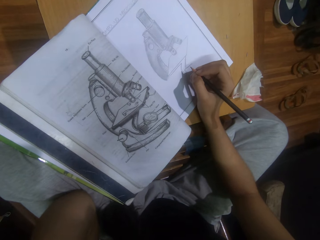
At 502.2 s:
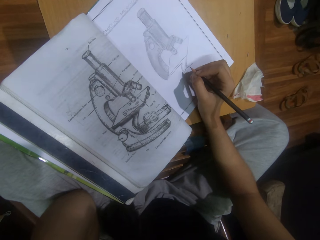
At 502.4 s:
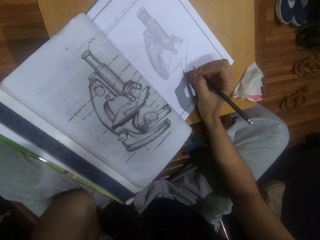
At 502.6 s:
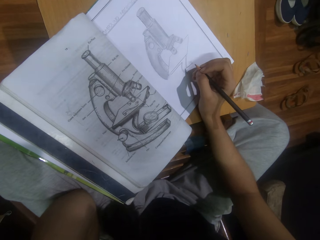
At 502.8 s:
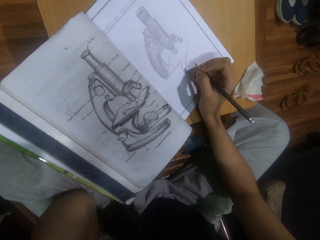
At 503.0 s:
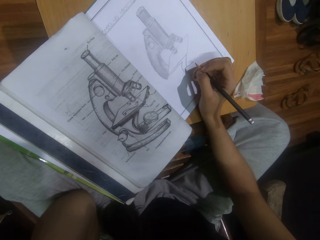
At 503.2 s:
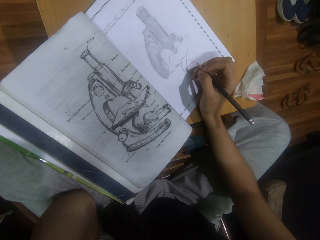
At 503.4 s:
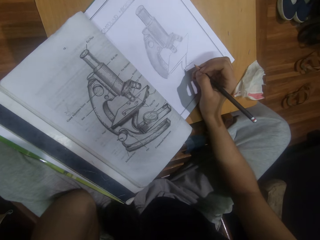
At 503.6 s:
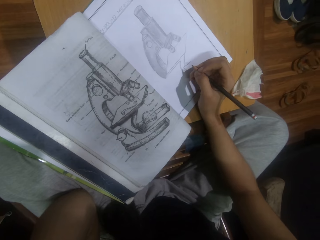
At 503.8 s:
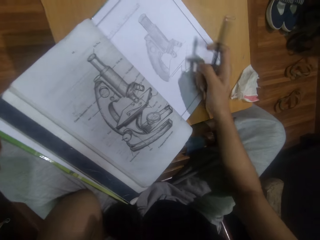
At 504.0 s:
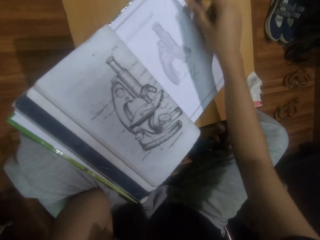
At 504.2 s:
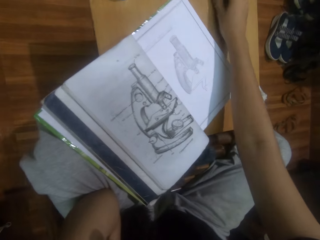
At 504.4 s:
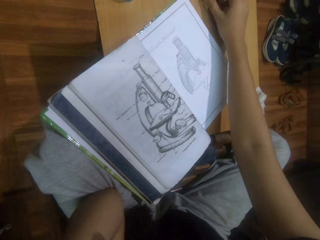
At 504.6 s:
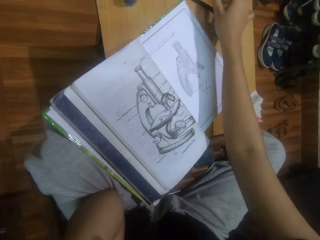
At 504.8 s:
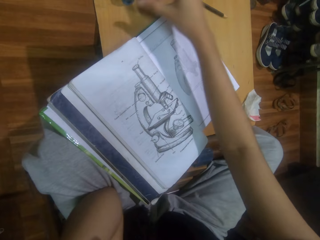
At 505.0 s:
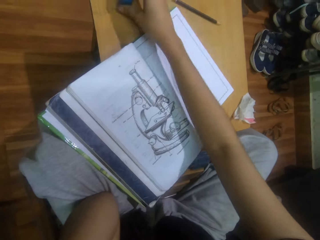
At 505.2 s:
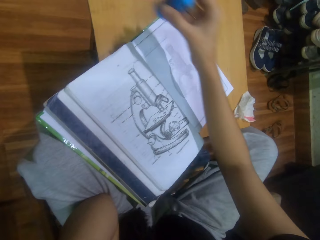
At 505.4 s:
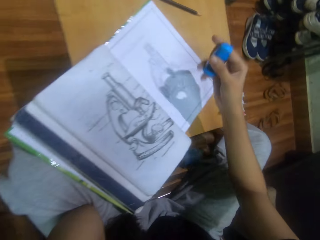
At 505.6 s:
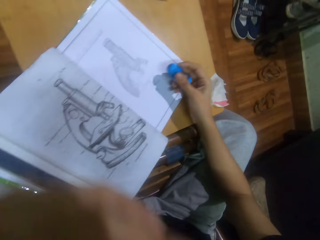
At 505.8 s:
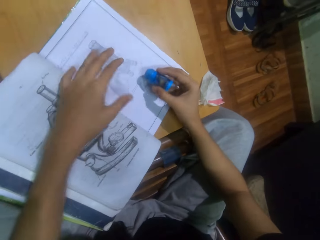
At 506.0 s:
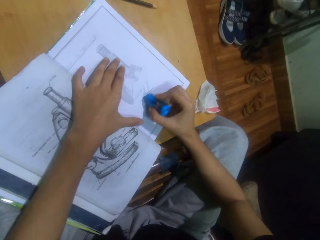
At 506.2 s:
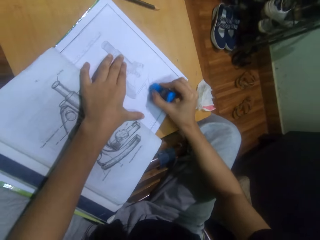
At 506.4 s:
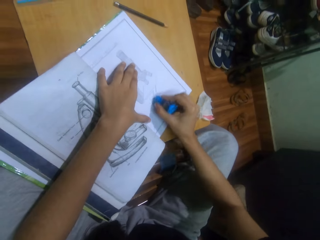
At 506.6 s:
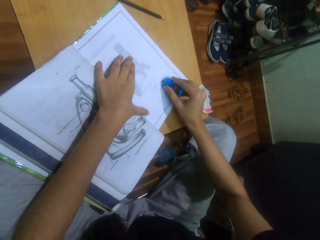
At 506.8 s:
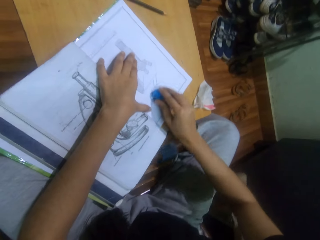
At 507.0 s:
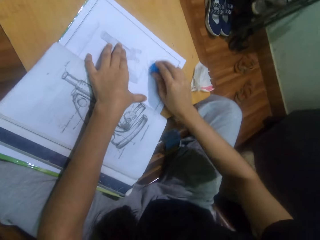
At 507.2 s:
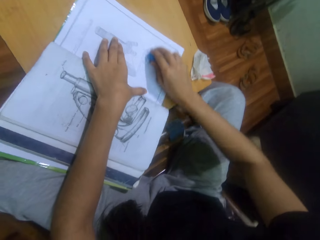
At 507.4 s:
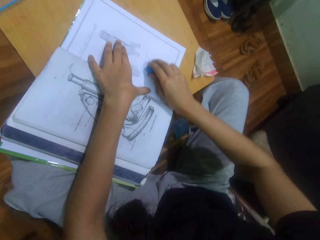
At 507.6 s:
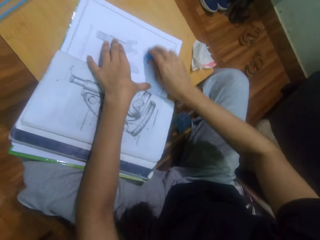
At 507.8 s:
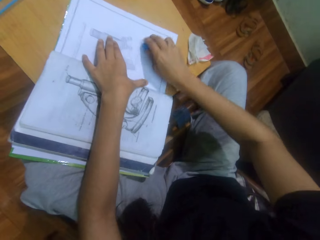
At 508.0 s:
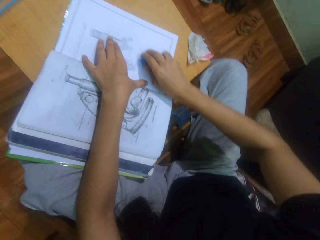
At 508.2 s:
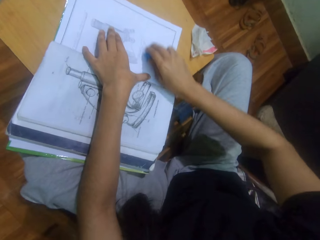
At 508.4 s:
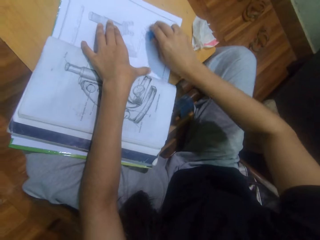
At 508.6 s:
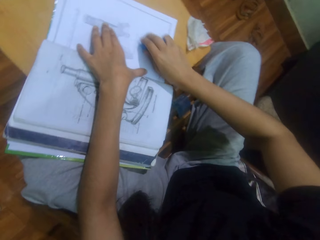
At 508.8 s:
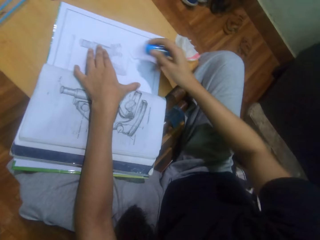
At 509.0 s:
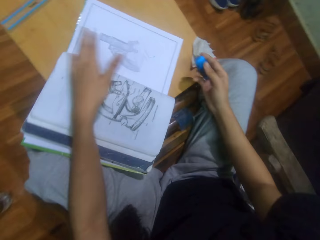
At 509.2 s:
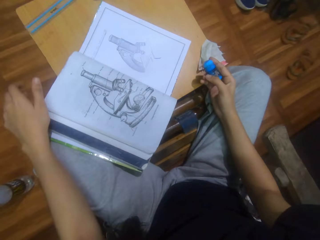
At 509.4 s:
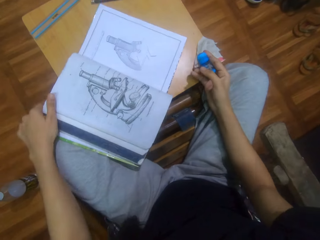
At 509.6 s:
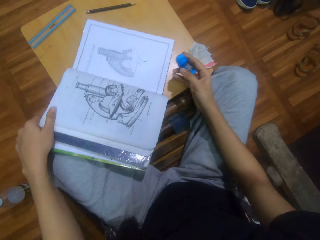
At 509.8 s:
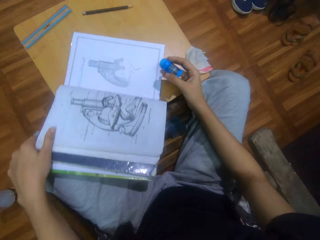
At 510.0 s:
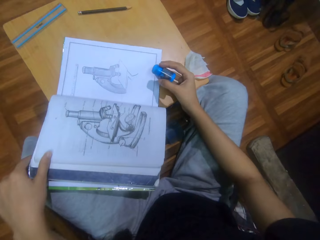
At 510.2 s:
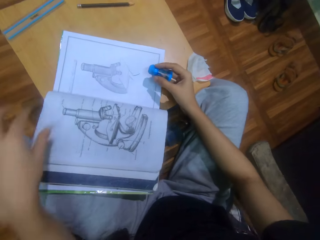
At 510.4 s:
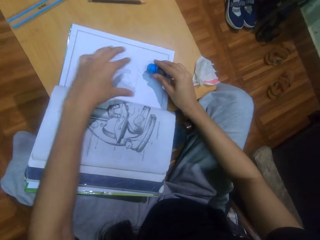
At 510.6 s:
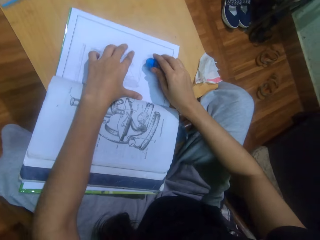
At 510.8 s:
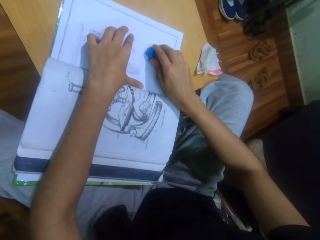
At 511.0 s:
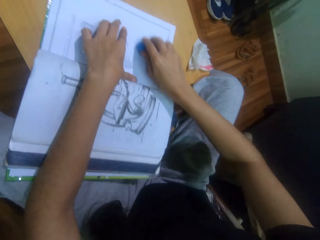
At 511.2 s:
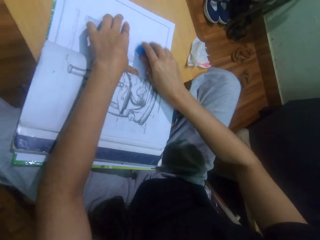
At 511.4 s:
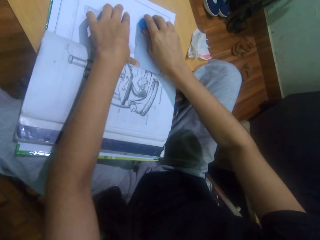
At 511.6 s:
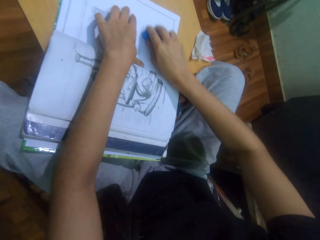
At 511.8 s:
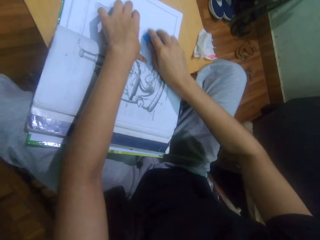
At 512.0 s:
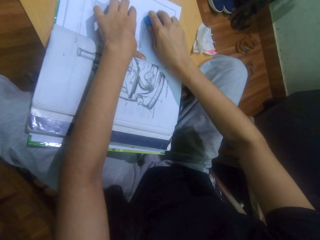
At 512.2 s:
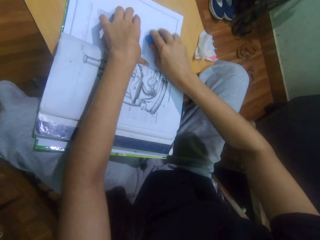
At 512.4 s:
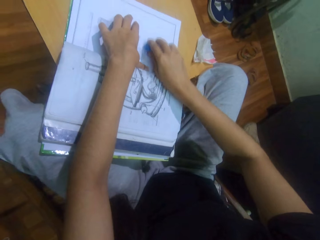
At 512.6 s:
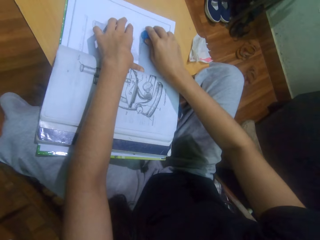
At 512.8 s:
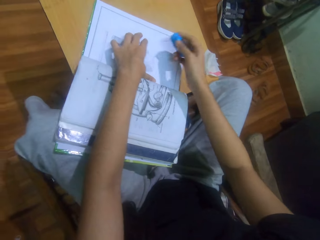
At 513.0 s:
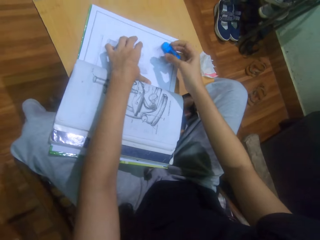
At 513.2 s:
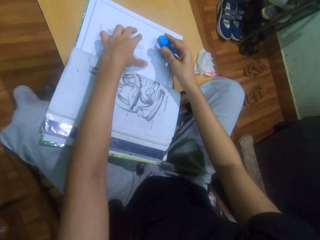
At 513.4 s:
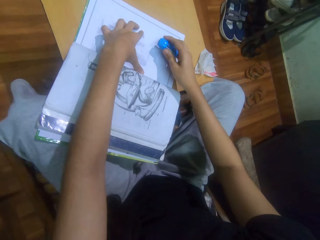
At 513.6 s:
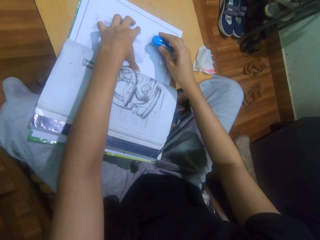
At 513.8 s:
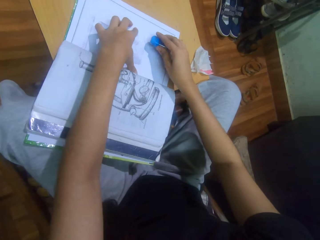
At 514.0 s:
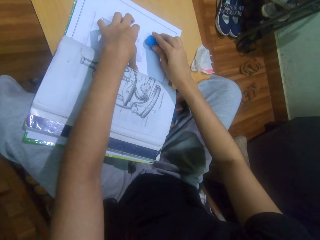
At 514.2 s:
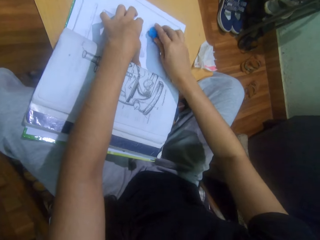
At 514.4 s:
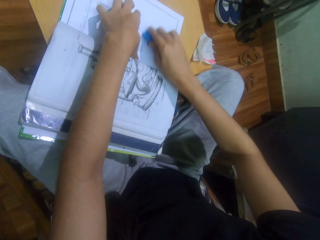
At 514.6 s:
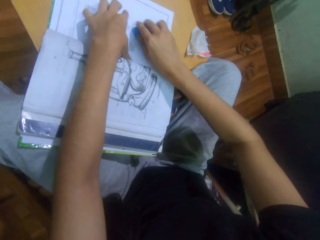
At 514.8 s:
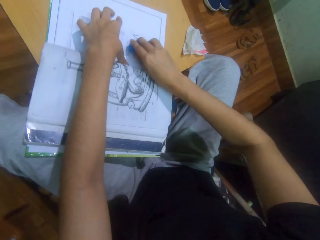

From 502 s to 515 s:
The camera wearer looks at a drawing. He places a drawing pencil on the table stool with his right hand. He moves a hand. He picks up a rubber with his right hand from the stool table. He lowers a hand. He rubs the drawing sketch of a microscope on the drawing book with the rubber on his right hand. He places a hand on the book. He moves a hand. He adjusts the drawing book on the table stool with his left hand. He holds the book, pulls the book, and moves a hand. He rubs the drawing sketch of the microscope on the drawing book with the rubber on his right hand.

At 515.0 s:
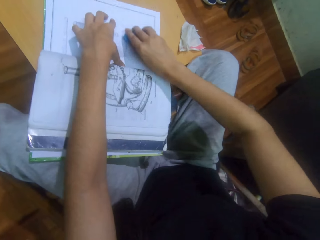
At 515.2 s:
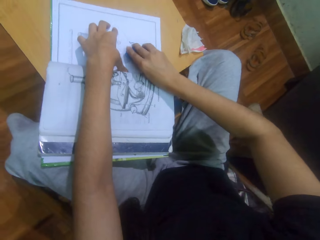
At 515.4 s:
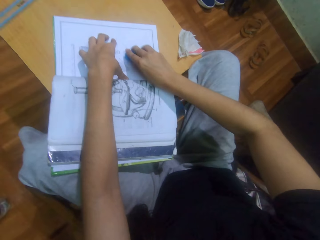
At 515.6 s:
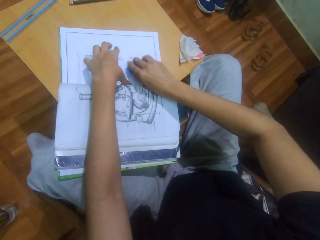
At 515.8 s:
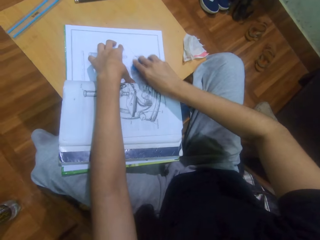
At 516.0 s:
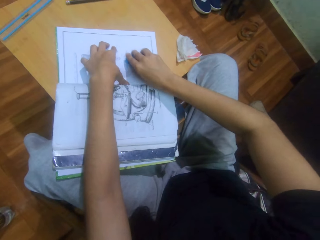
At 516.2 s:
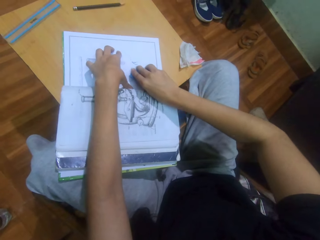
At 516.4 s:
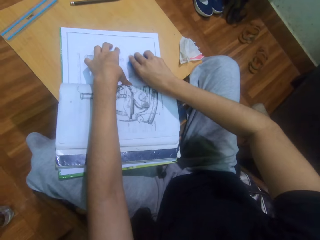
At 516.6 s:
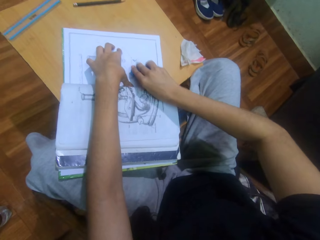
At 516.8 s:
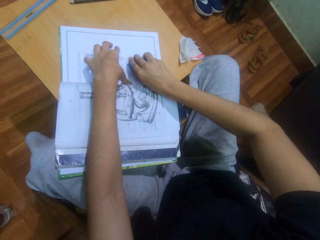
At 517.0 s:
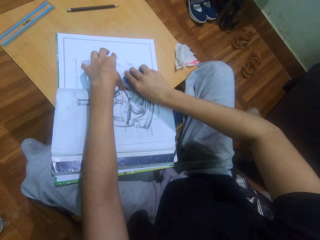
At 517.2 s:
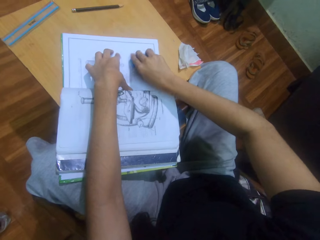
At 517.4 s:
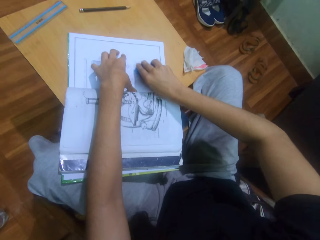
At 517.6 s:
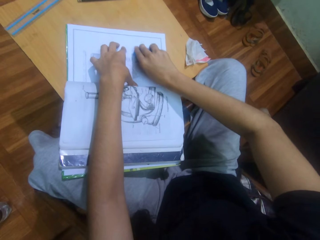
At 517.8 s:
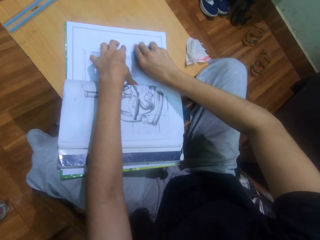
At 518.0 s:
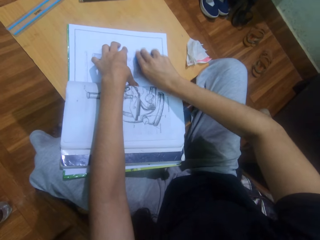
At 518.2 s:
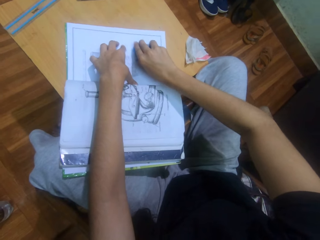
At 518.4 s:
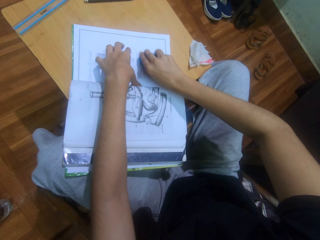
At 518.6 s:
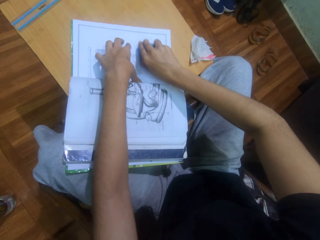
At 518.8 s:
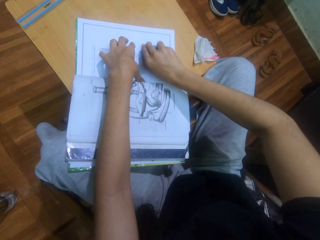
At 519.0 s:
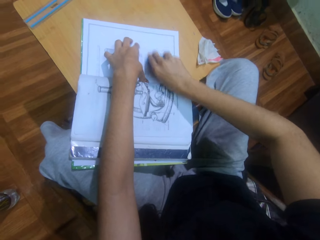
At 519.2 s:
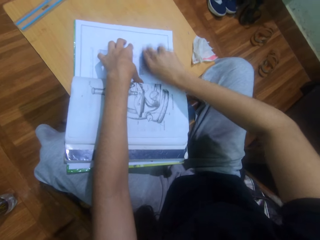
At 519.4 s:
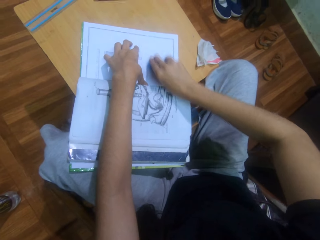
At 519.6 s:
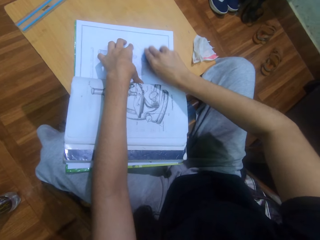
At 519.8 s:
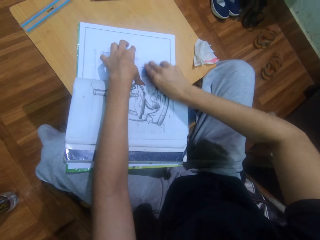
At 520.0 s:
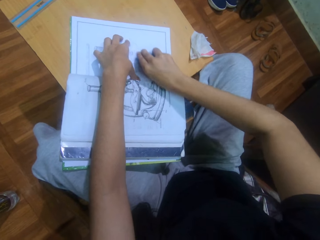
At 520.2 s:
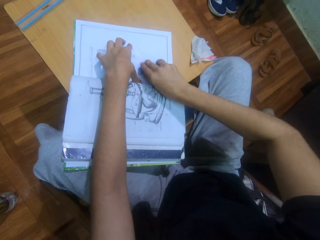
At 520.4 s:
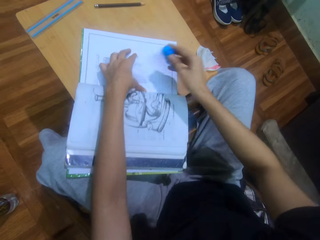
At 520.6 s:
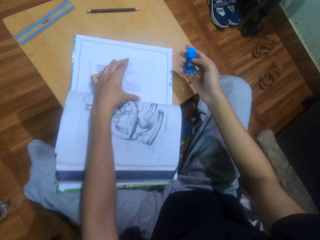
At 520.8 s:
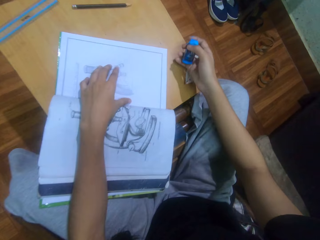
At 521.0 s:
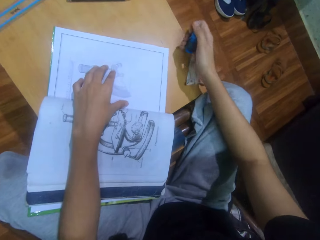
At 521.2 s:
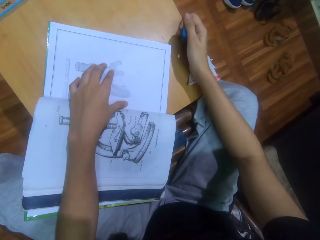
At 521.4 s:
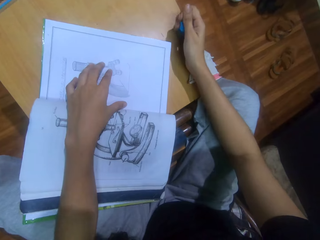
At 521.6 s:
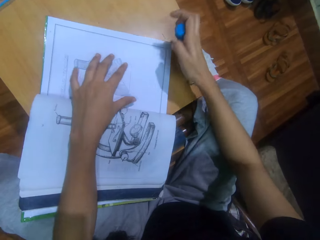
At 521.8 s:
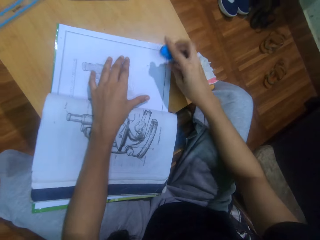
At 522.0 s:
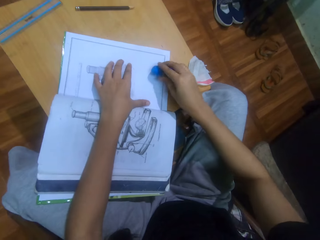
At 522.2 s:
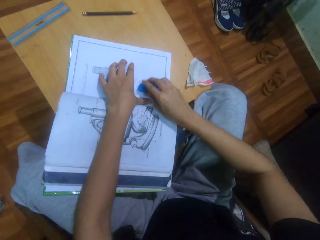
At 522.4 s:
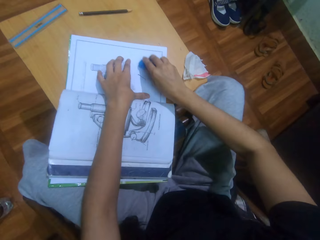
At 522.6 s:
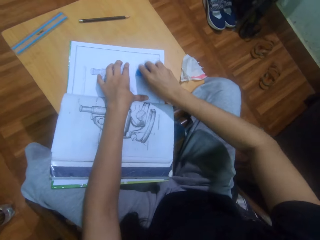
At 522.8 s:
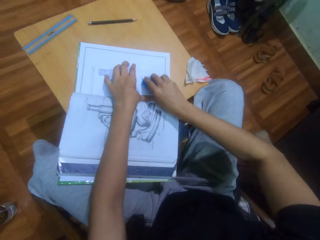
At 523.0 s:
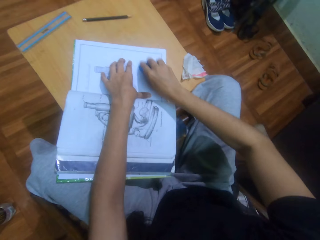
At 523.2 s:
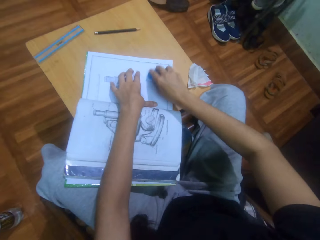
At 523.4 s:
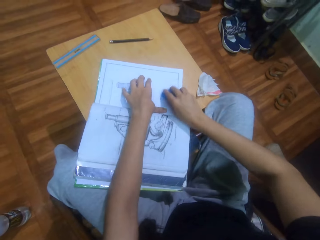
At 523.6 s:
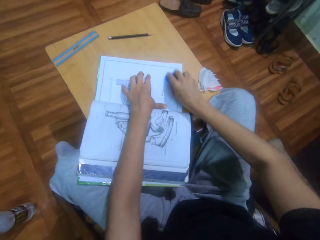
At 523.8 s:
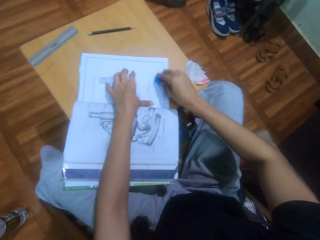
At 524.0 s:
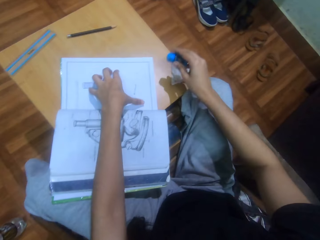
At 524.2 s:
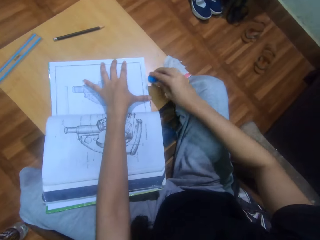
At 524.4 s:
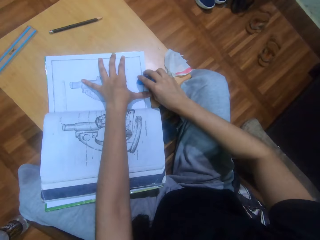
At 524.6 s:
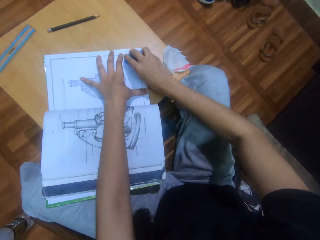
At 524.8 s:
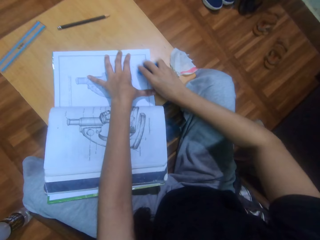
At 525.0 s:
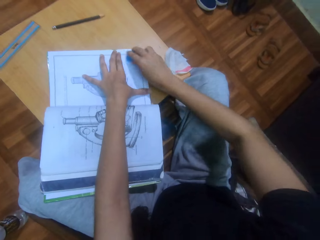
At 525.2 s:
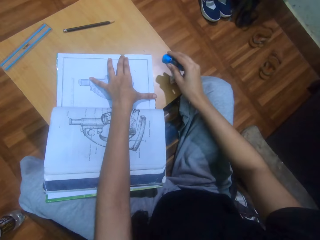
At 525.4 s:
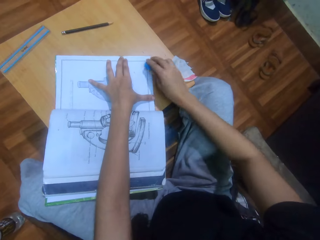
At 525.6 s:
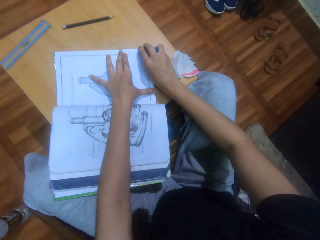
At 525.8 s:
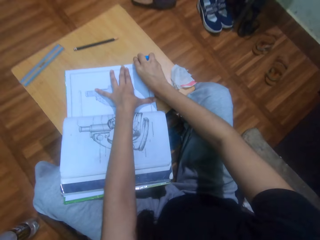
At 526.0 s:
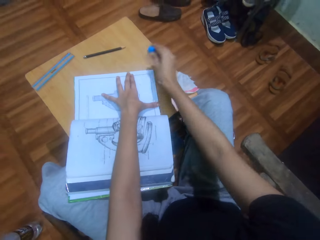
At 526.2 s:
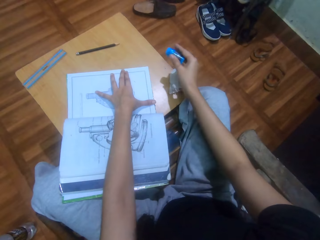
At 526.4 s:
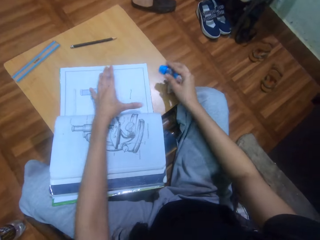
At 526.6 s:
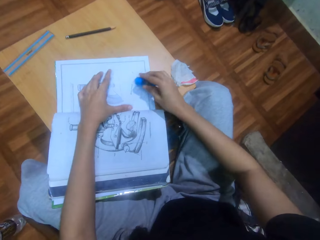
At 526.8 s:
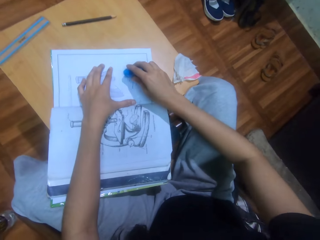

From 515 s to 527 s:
The camera wearer looks at a drawing. He rubs the drawing. He moves a hand. He moves a rubber with his right hand from the stool table. He rubs the drawing sketch of a microscope on the drawing book with the rubber on his right hand. He moves a hand. He rubs the drawing.
